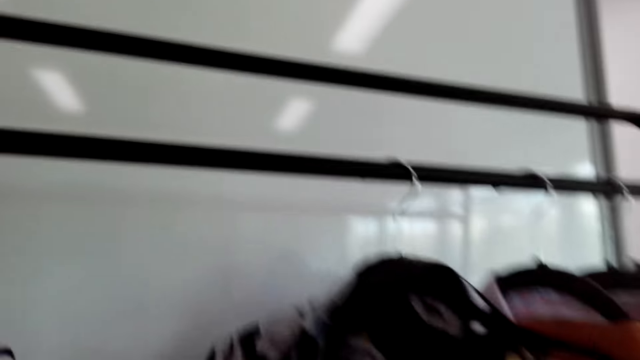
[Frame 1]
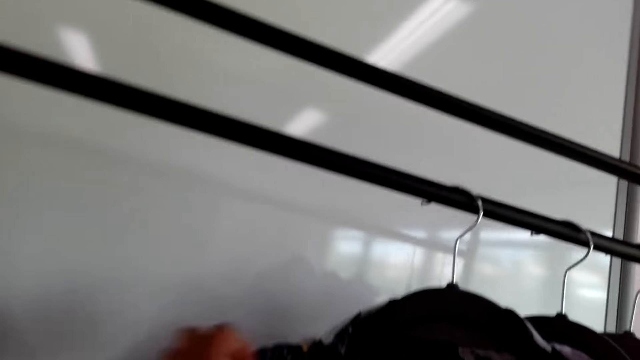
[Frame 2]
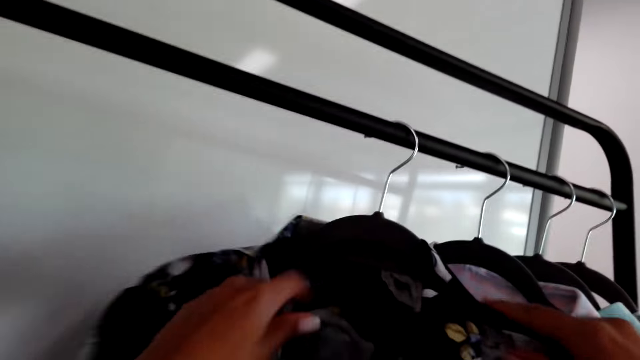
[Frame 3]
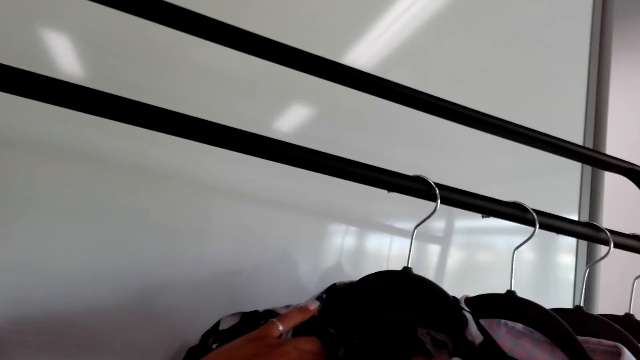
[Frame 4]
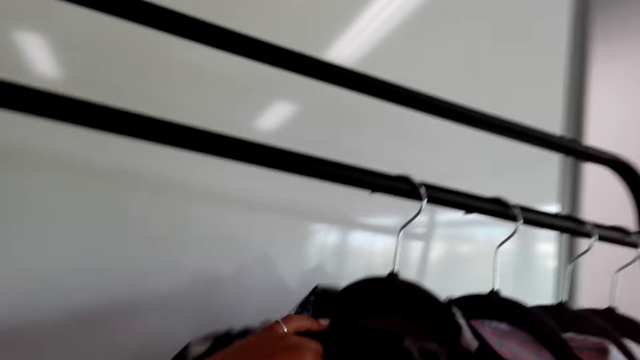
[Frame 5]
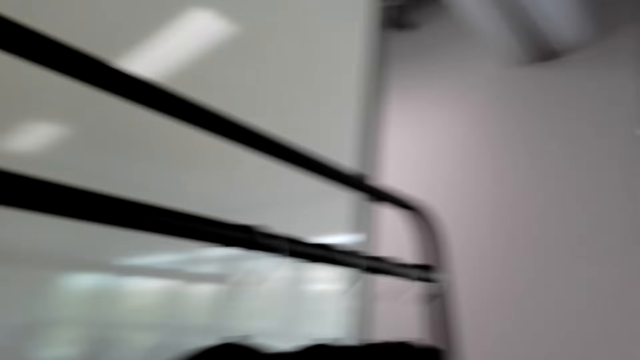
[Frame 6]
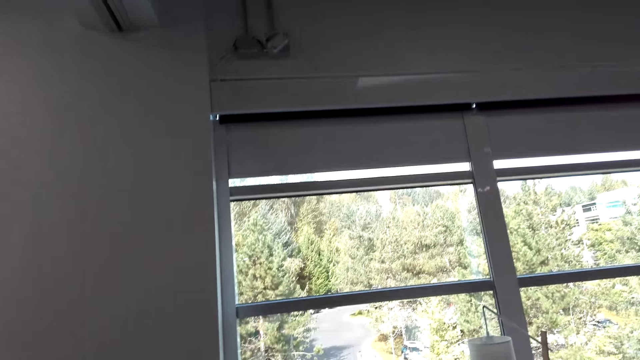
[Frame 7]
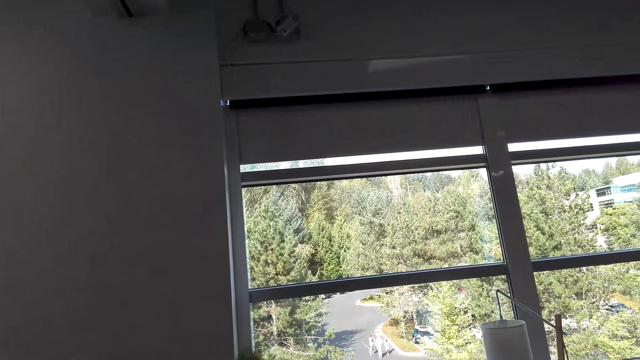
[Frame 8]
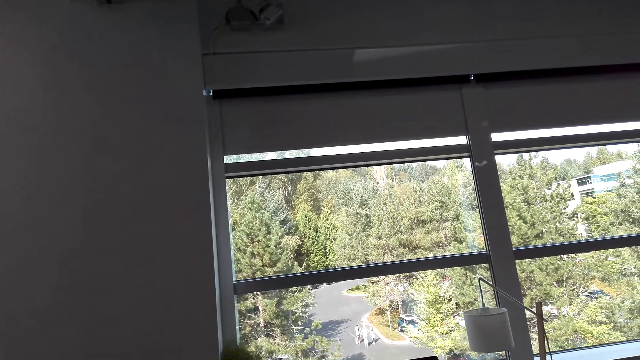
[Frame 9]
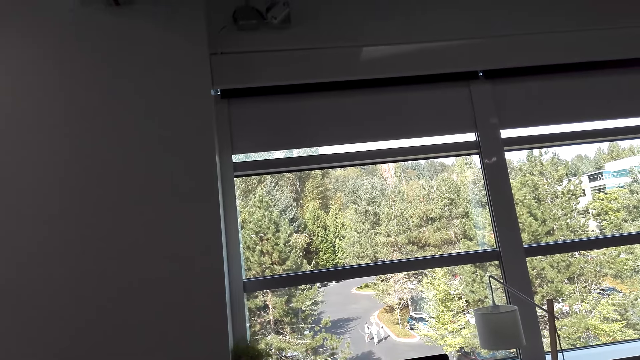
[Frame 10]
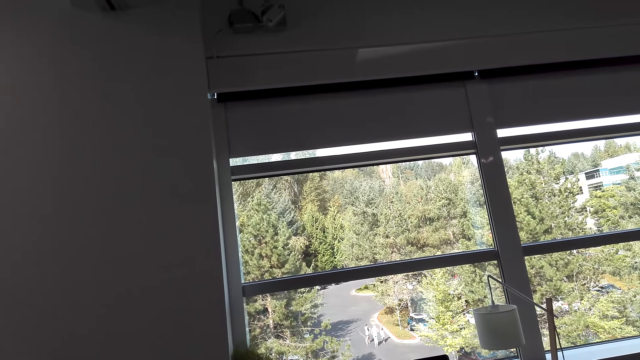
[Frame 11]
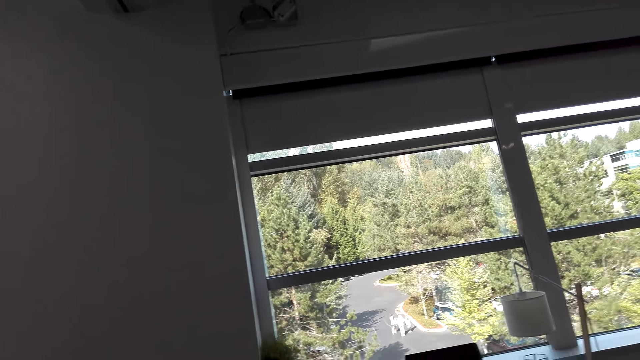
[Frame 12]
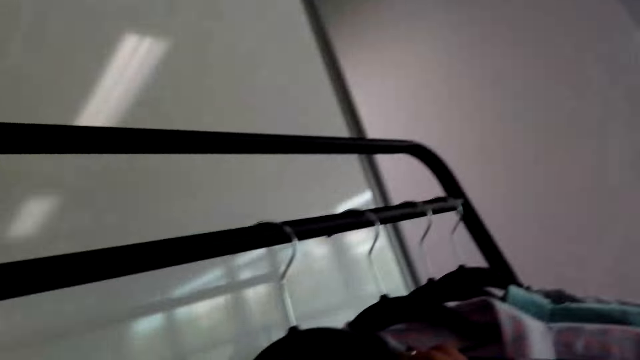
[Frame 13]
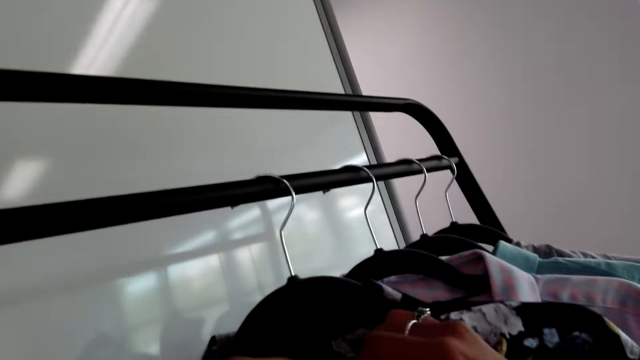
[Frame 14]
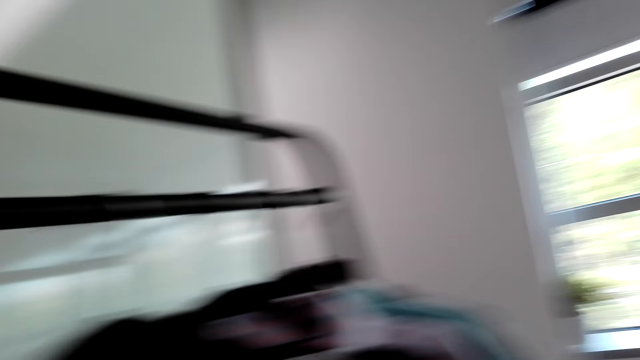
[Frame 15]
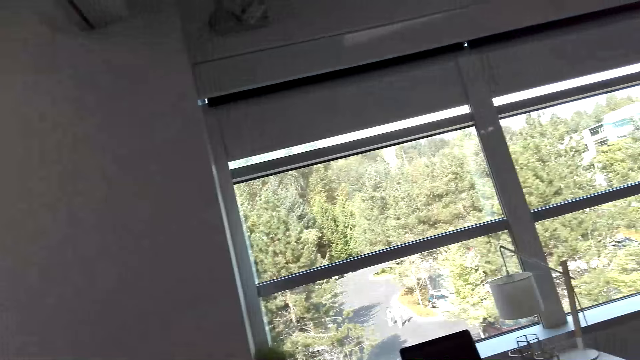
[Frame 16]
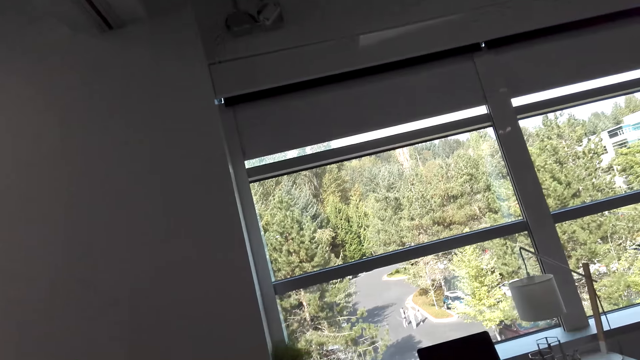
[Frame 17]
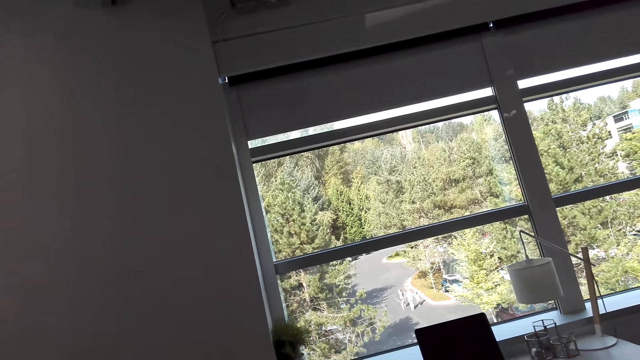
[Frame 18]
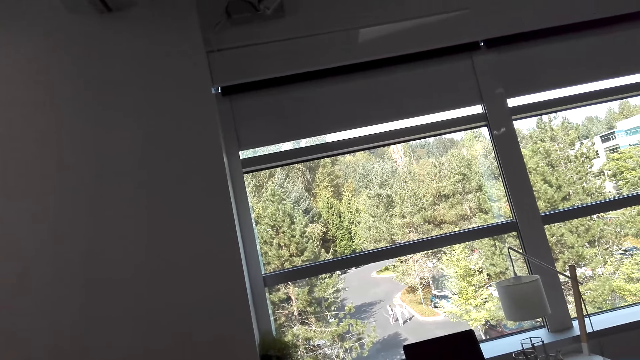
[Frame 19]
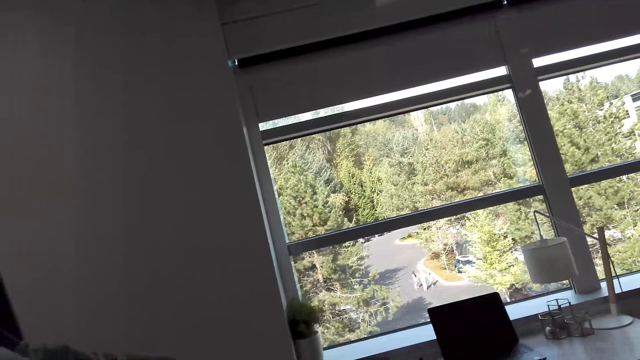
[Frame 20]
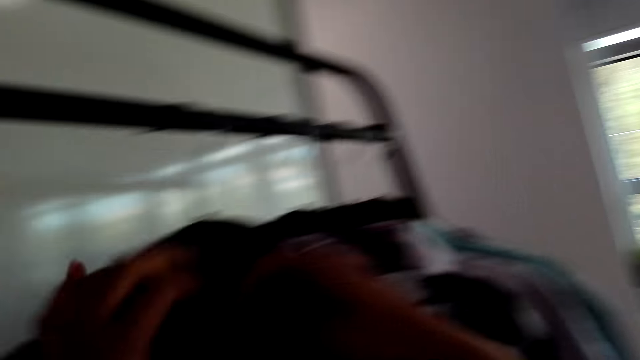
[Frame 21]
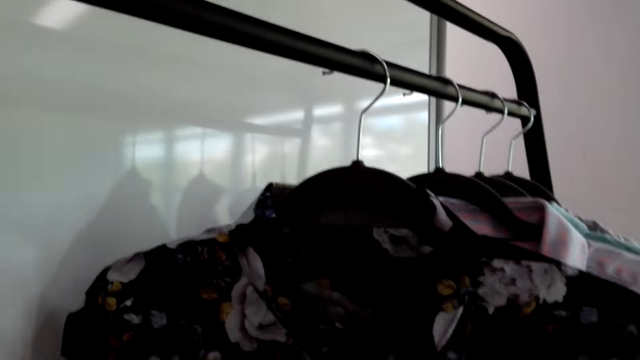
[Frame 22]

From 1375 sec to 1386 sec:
The camera wearer converses with the man. They button the shirt. They fix the clothes on the hanger. They converse with the man repeatedly.

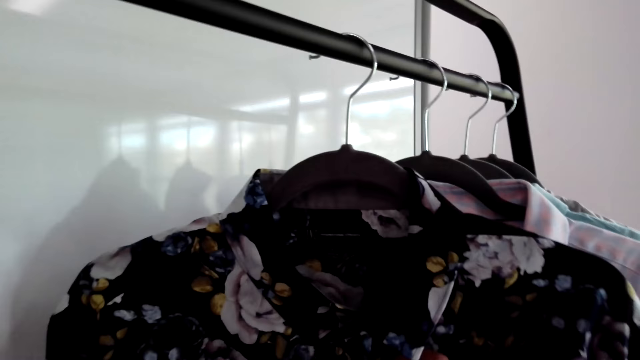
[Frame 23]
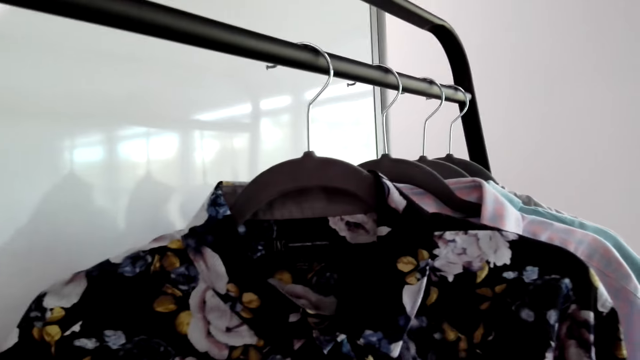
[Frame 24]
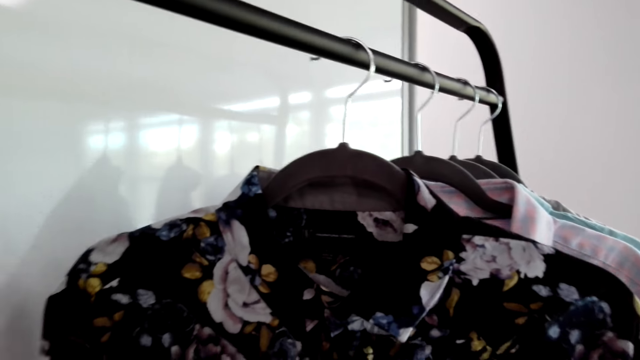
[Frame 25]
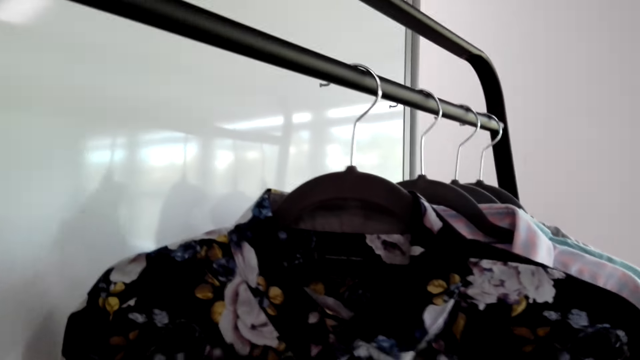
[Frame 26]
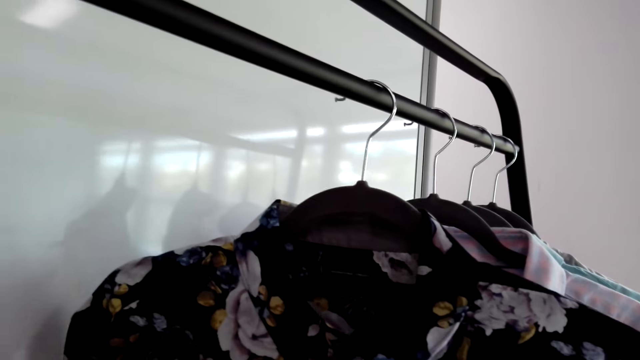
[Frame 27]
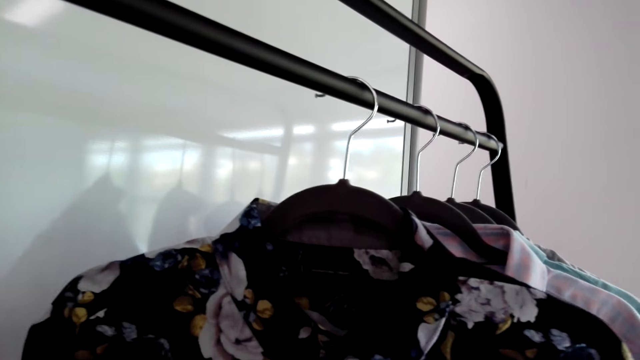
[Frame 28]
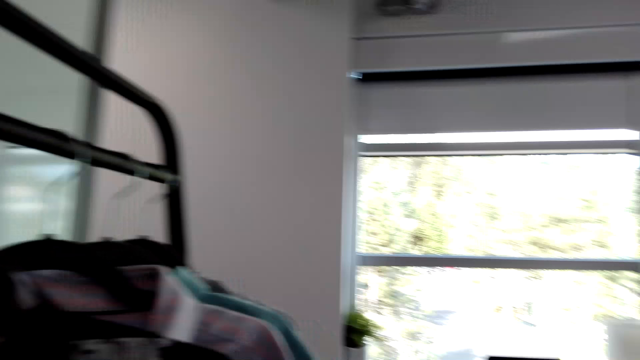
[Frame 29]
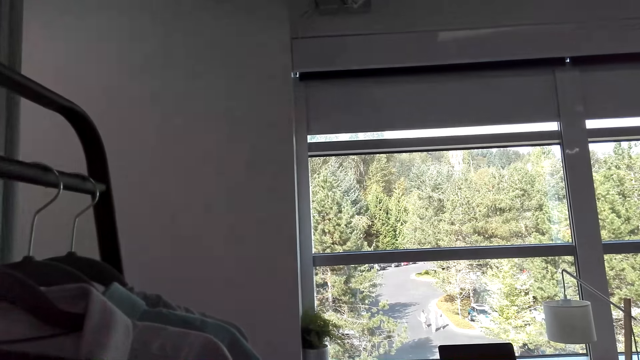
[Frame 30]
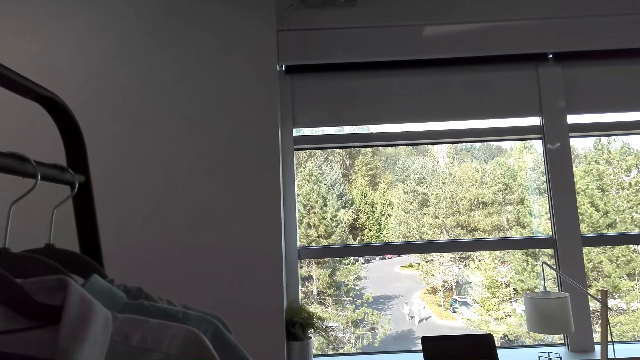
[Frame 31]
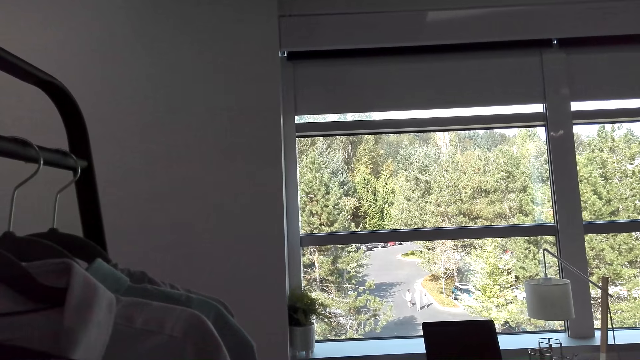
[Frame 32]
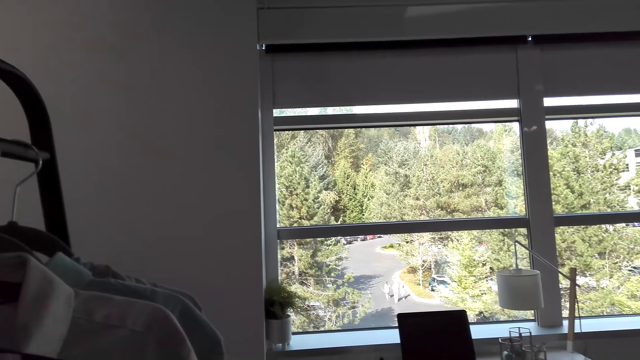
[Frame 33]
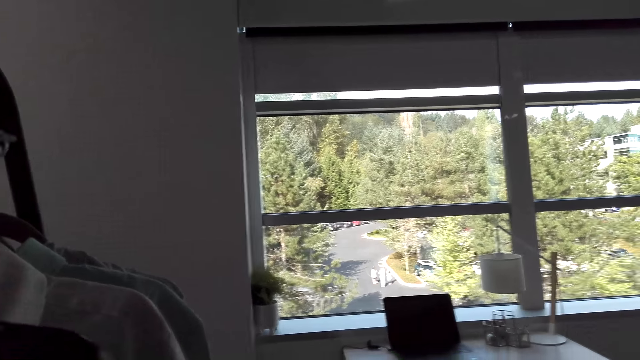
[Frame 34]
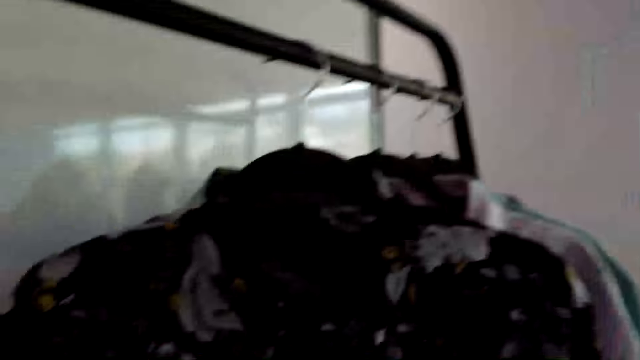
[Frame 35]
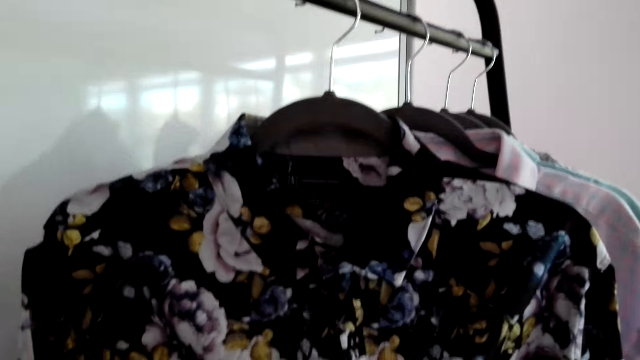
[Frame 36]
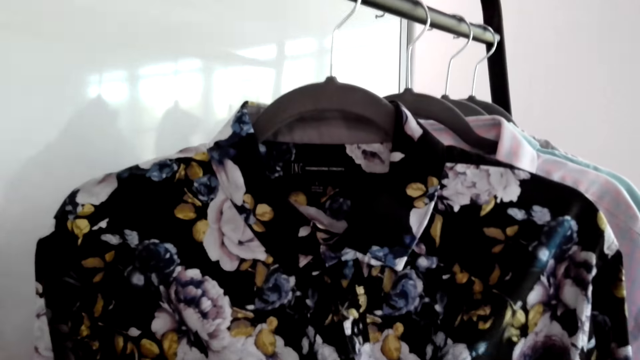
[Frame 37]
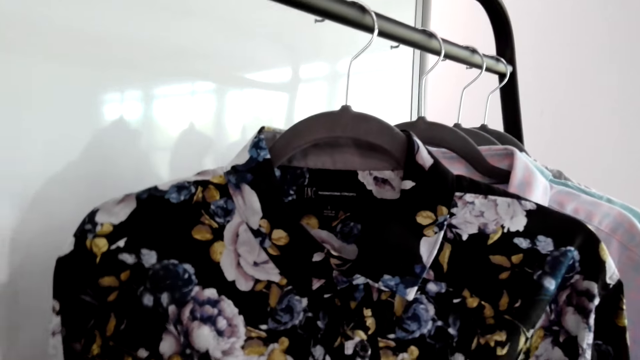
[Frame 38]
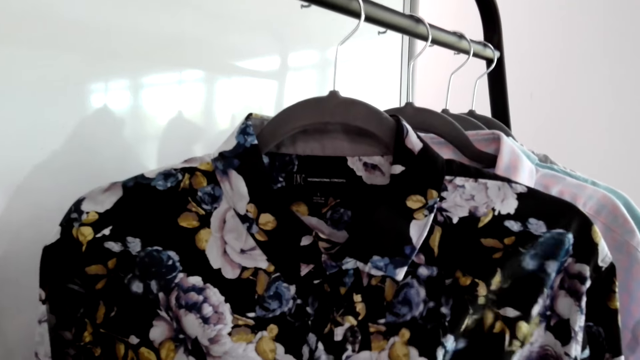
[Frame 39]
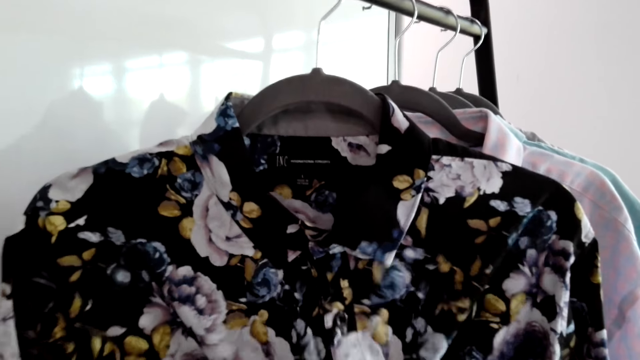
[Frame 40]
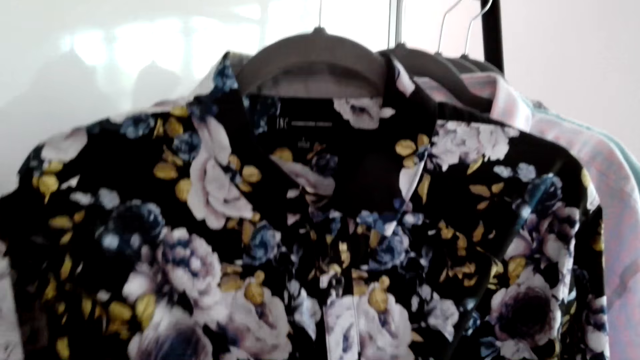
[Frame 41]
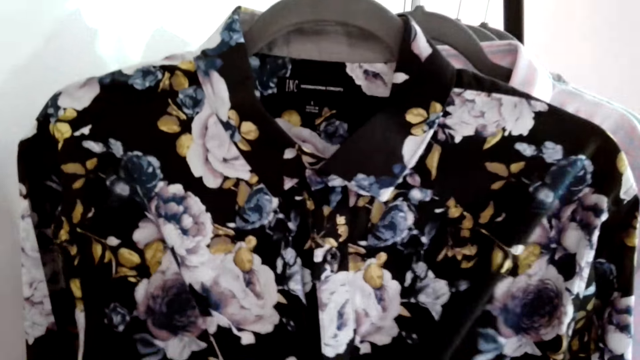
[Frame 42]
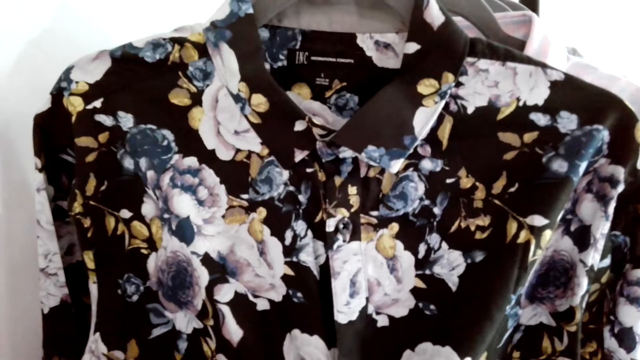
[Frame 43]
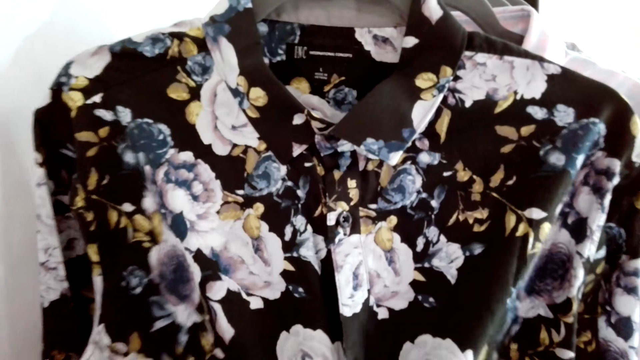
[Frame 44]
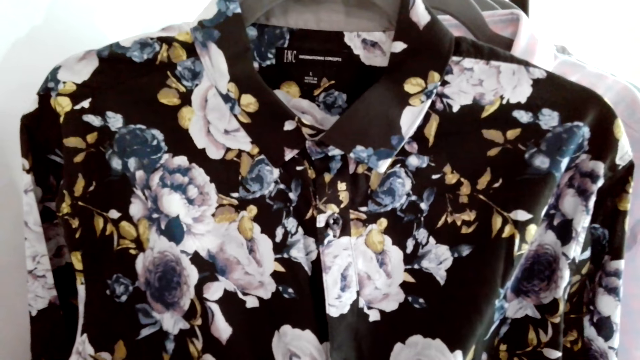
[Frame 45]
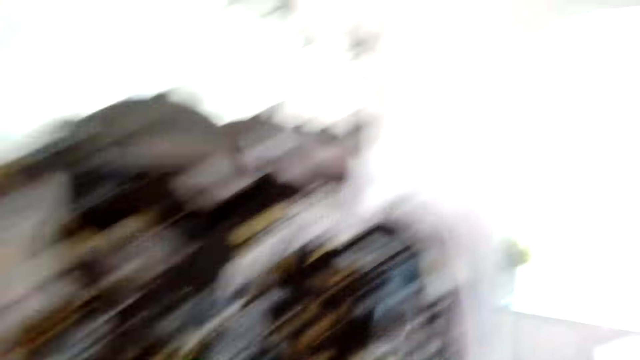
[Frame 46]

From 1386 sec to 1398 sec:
The camera wearer fixes the piece of cloth. They converse with the man. The man converses with the camera wearer. The camera wearer looks at the clothes on the hanger. The man converses with the camera wearer.
